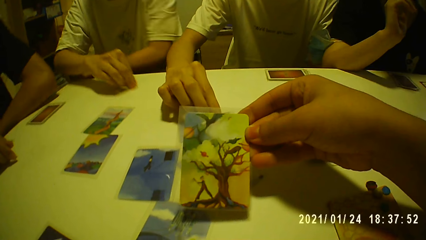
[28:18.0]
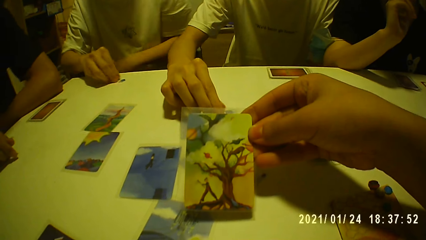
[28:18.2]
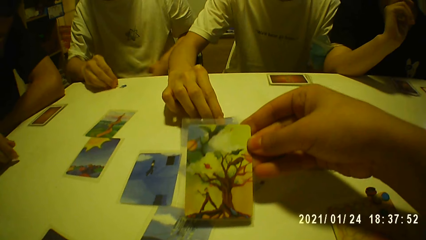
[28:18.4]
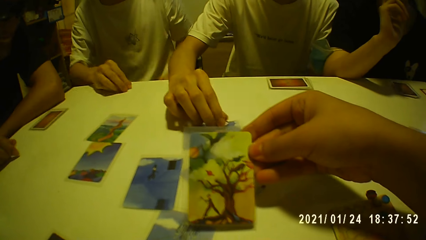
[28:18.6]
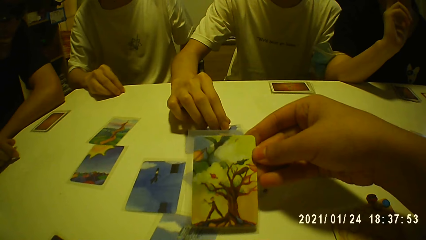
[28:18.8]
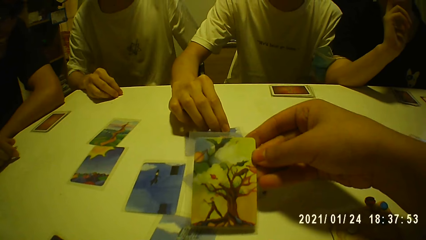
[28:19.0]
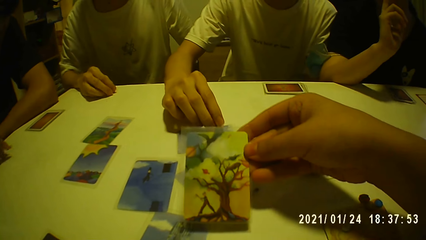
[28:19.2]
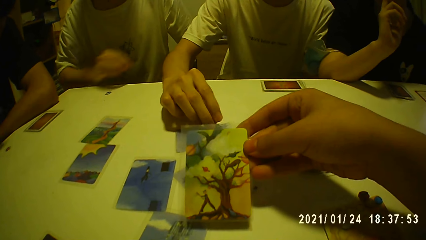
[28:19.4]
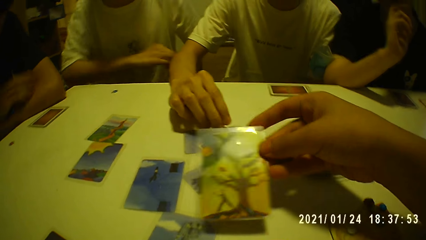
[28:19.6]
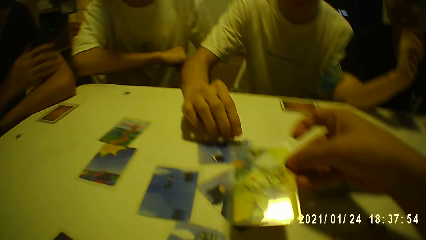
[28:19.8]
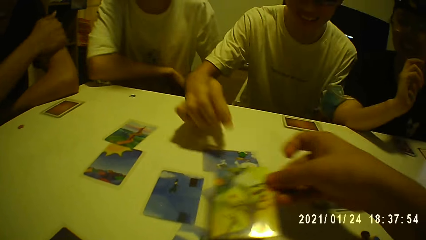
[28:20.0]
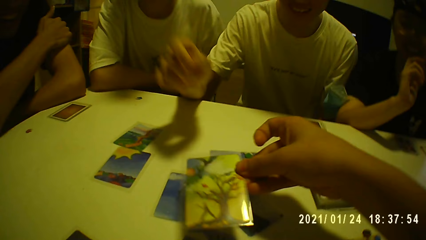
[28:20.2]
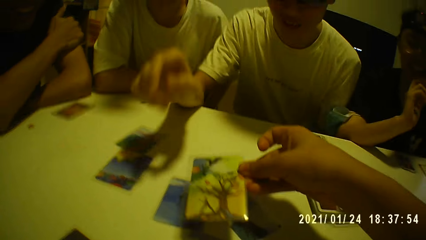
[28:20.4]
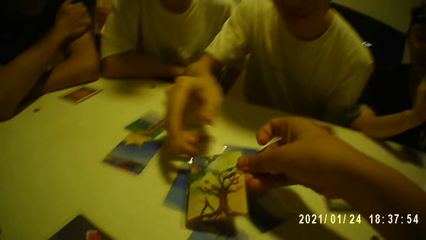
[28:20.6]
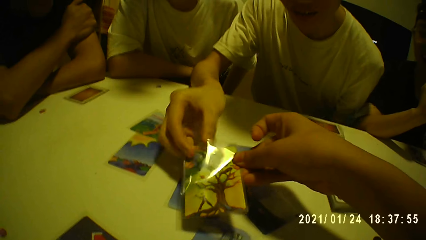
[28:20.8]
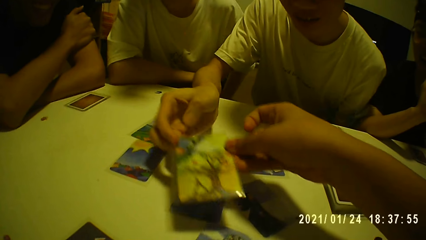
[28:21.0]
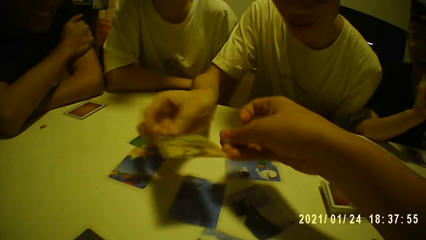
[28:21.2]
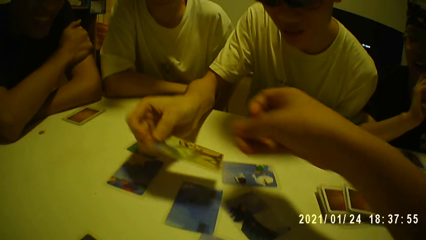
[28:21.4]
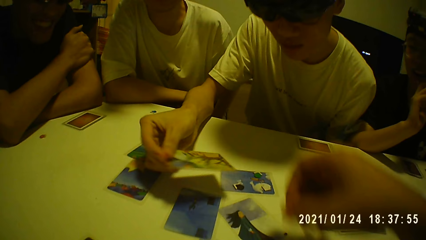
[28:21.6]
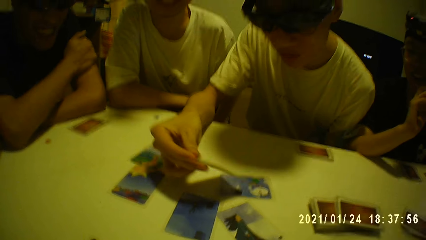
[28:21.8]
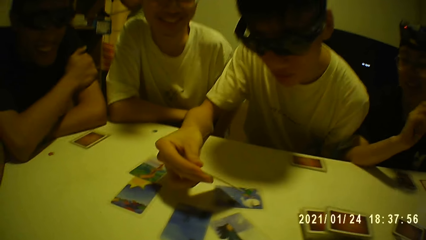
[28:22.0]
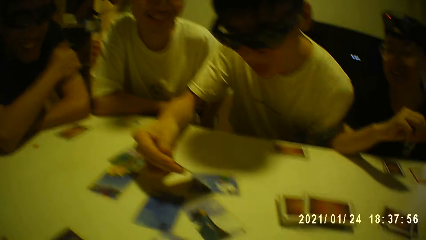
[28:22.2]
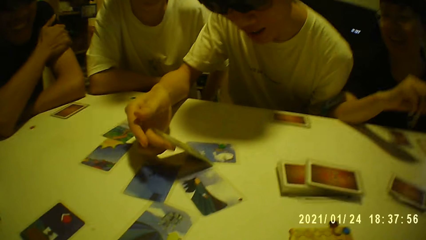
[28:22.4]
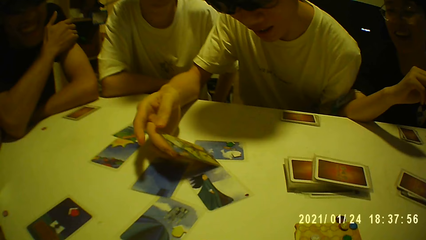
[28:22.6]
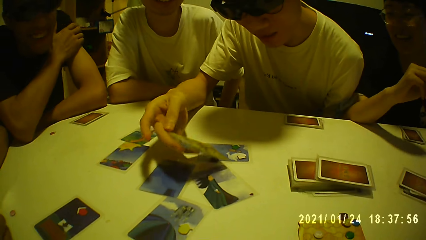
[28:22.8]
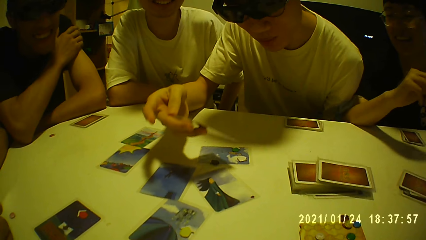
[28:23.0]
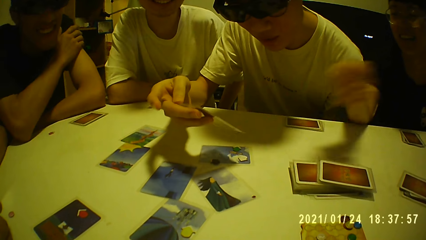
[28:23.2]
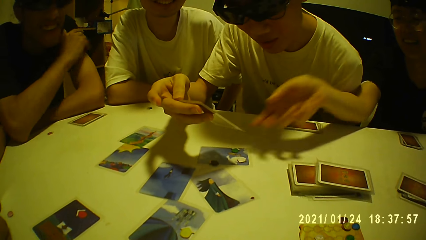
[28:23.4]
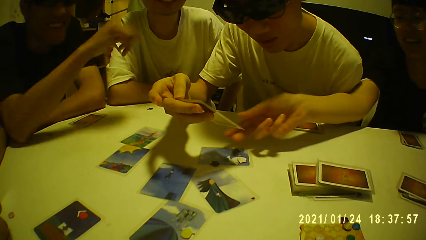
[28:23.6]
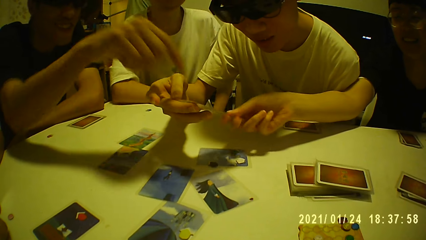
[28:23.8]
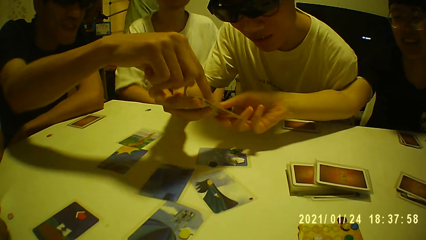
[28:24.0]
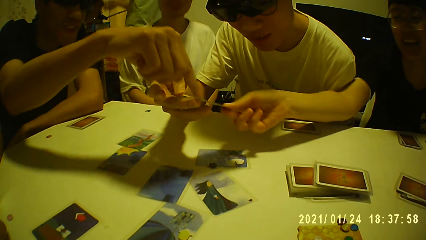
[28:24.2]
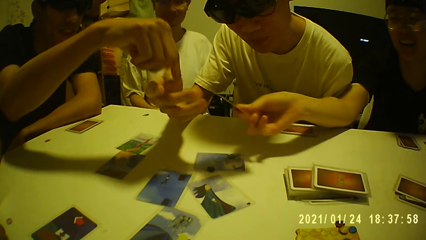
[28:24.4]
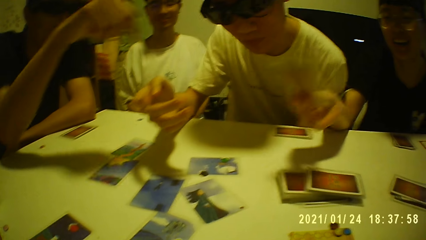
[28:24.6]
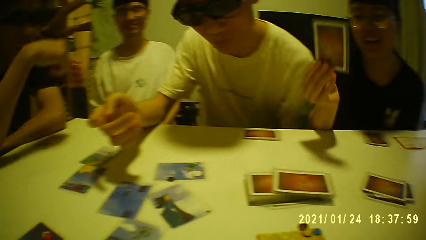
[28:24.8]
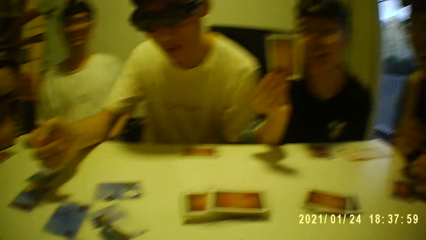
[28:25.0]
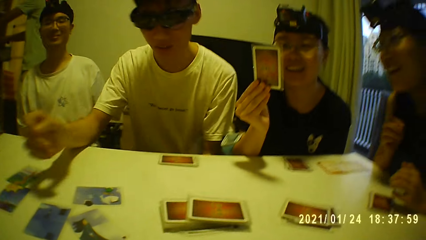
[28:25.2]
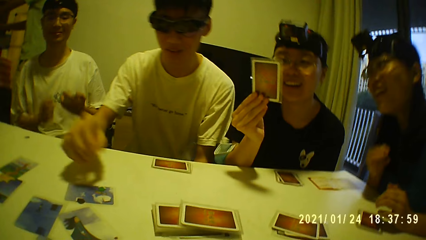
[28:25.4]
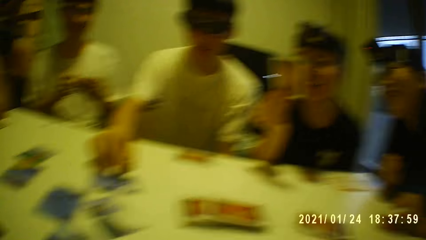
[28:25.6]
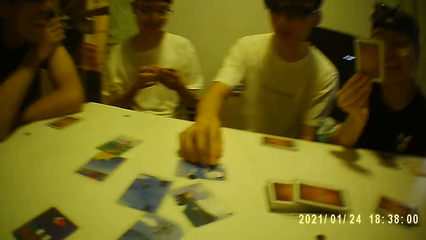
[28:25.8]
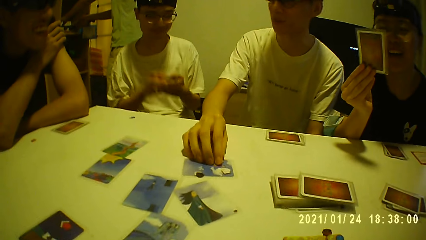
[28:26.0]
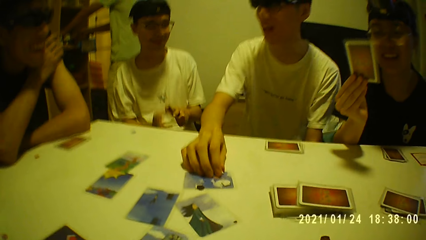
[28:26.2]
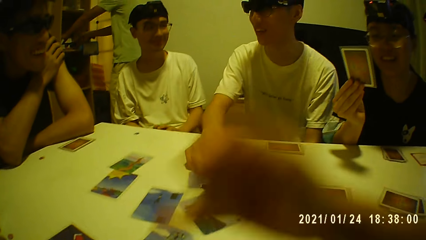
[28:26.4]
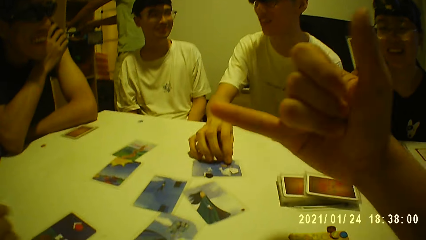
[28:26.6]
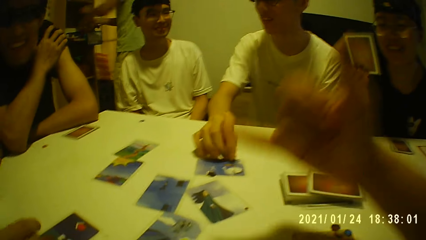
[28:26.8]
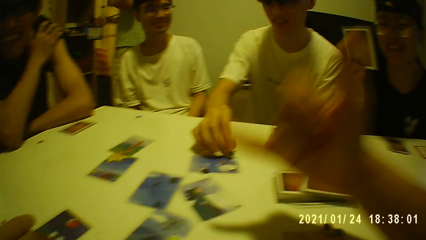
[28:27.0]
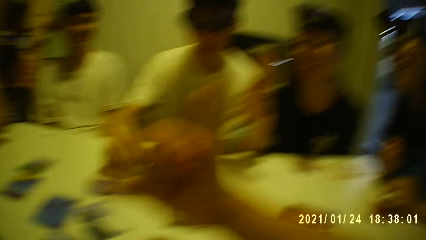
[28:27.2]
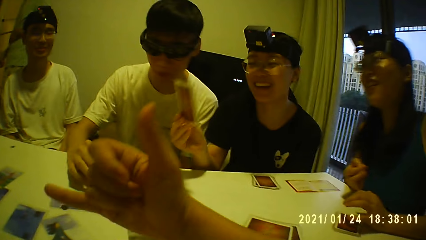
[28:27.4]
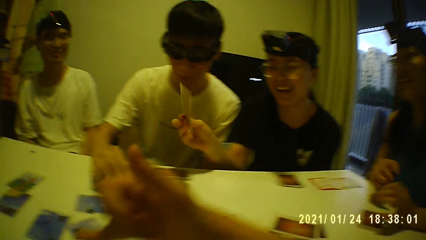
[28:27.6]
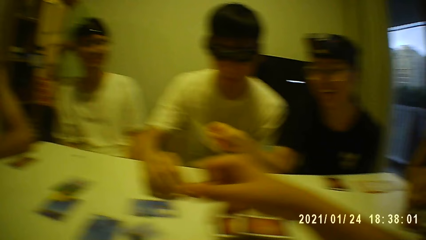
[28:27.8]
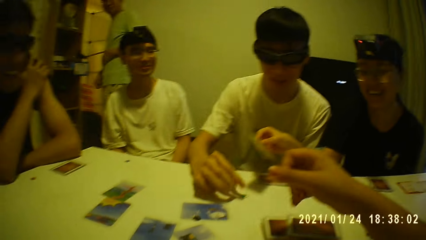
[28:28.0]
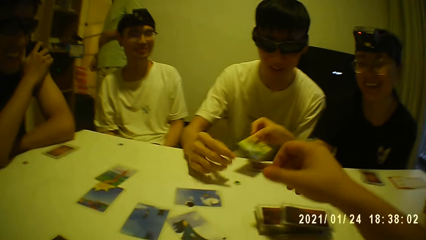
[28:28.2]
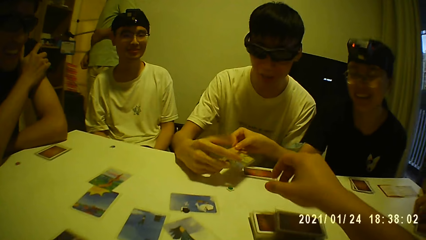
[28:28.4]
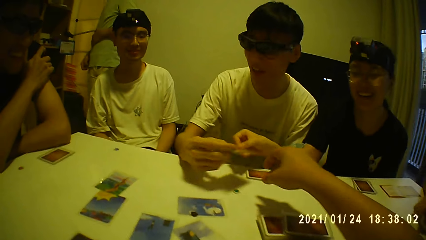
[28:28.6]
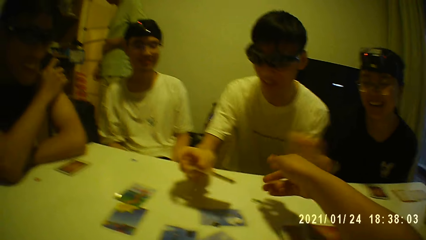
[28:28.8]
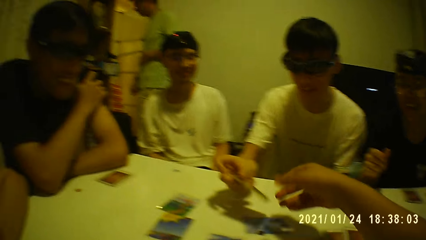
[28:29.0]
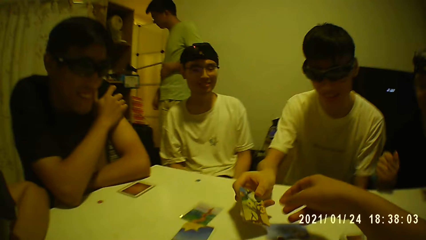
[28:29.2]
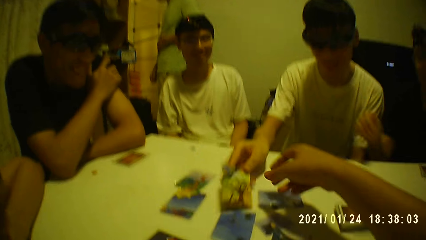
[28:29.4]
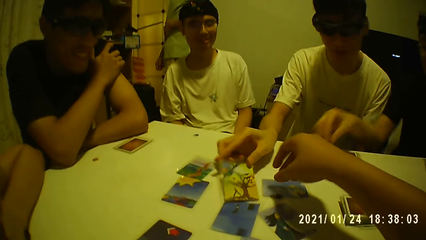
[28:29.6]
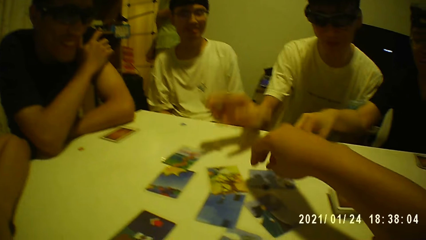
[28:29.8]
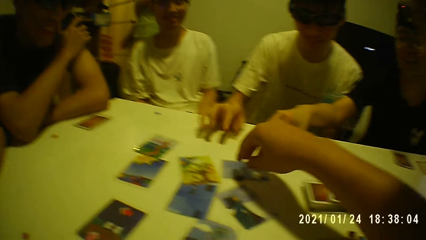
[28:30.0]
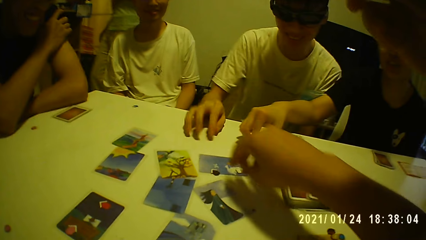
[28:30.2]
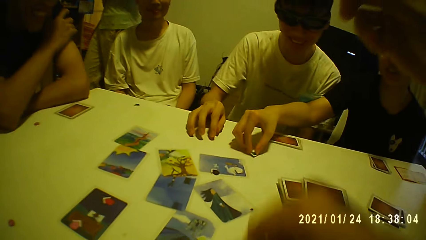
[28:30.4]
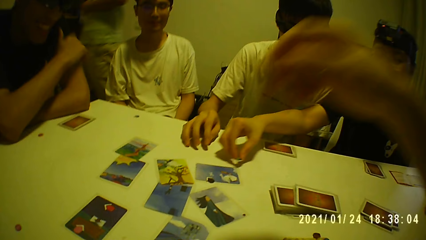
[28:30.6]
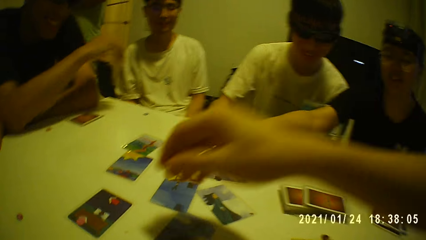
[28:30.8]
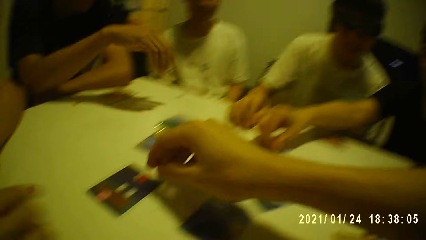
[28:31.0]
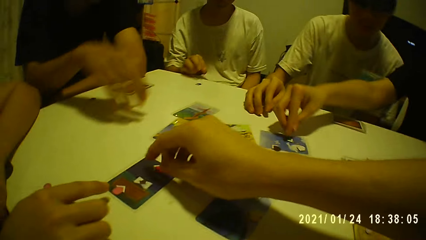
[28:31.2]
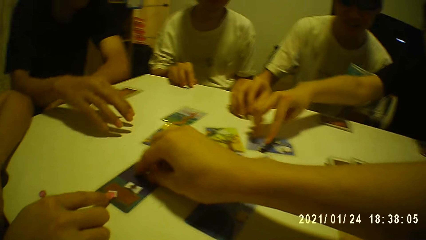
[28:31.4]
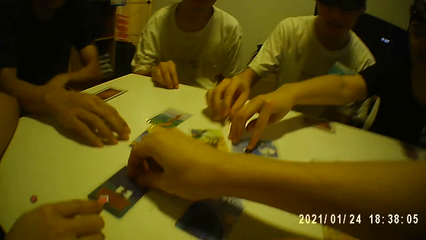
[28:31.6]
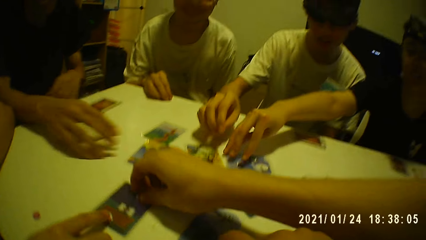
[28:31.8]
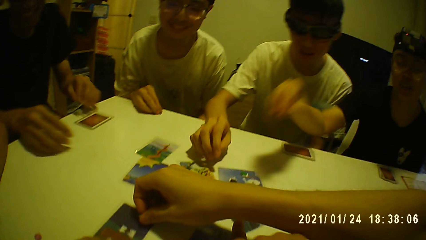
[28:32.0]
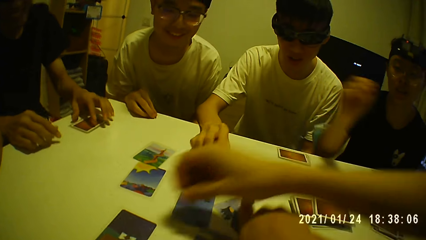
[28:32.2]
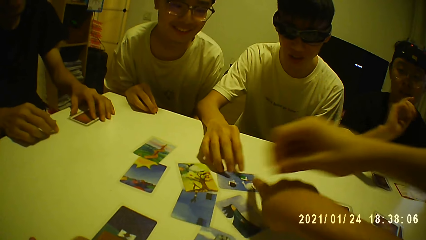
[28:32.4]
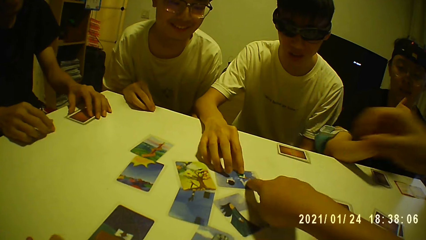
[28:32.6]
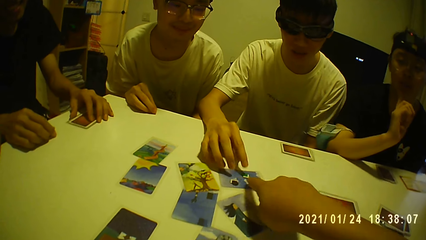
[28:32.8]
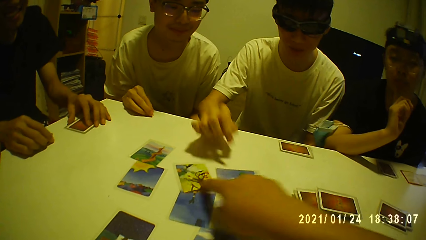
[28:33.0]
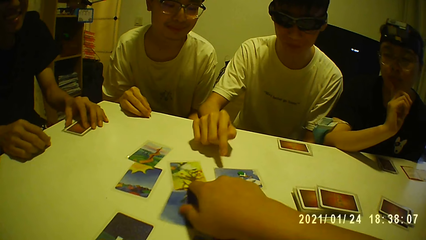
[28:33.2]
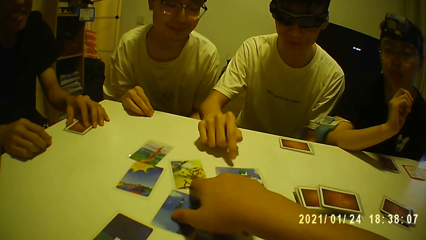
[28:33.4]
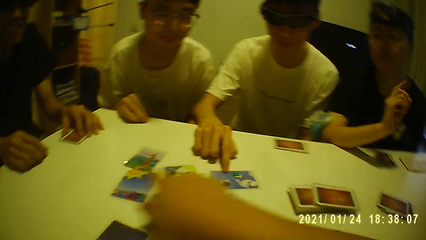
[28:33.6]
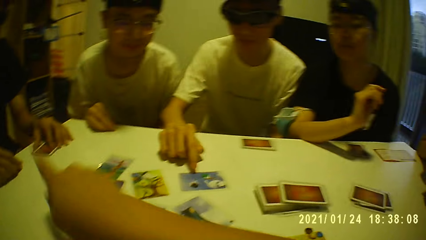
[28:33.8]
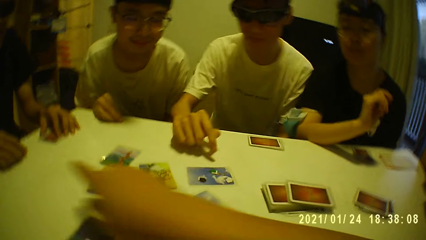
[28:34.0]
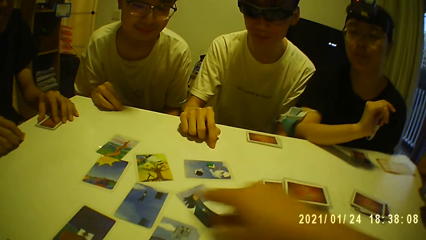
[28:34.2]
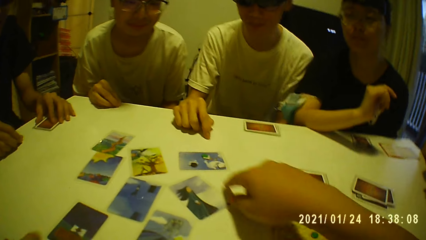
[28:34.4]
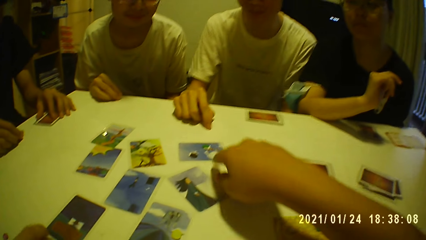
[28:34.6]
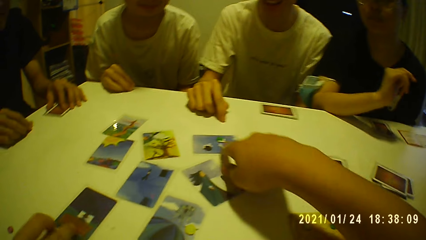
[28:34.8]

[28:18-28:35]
The camera wearer gives a man the card with his right hand. The man checks the card. The camera wearer looks around. He touches the card on the table with his right hand. He picks up the cards from the table with his right hand. He points at the cards.
